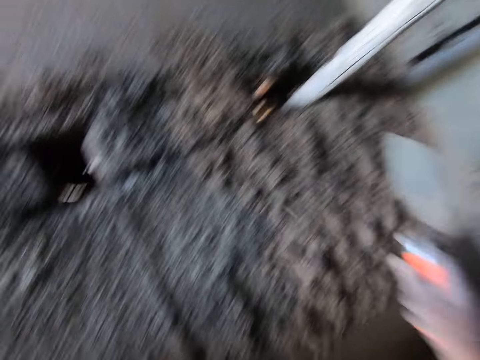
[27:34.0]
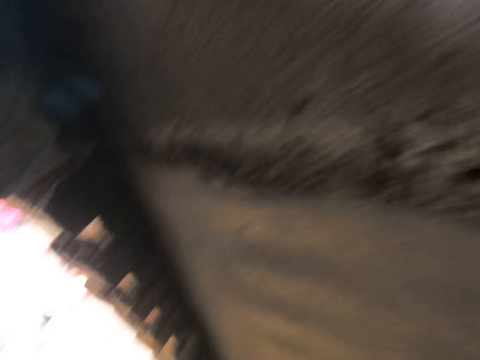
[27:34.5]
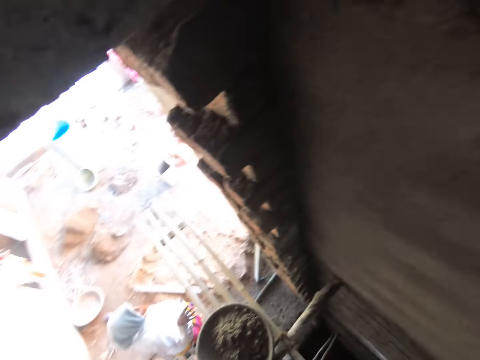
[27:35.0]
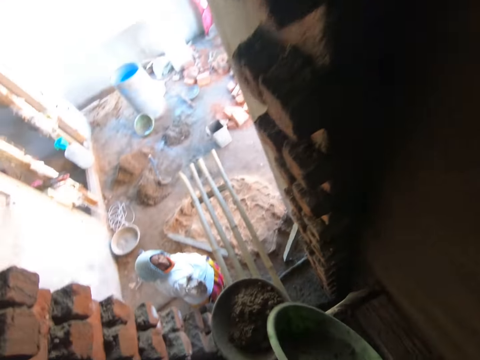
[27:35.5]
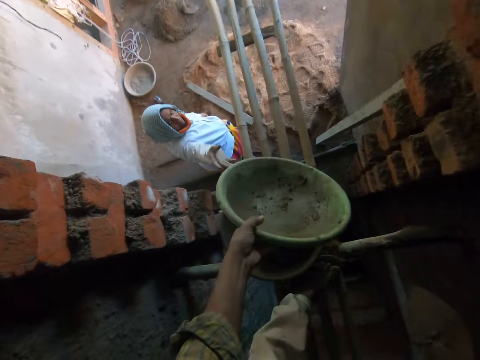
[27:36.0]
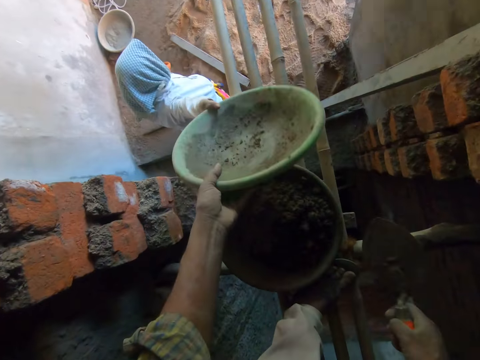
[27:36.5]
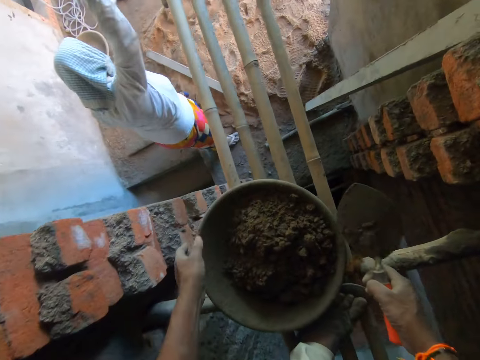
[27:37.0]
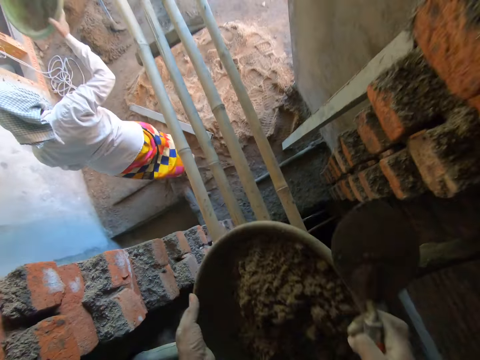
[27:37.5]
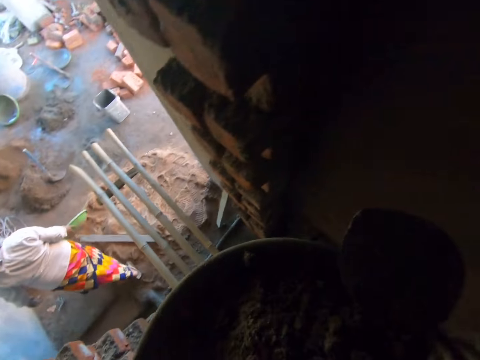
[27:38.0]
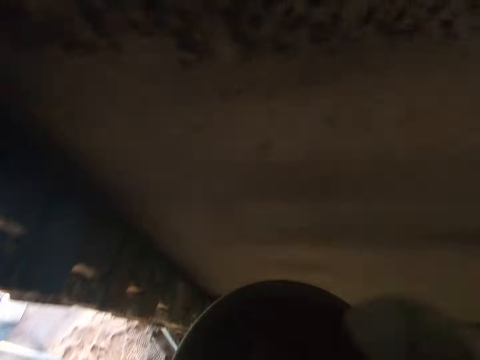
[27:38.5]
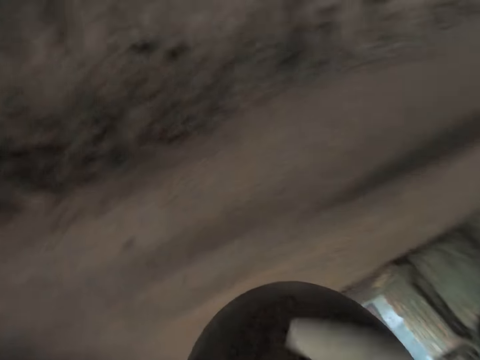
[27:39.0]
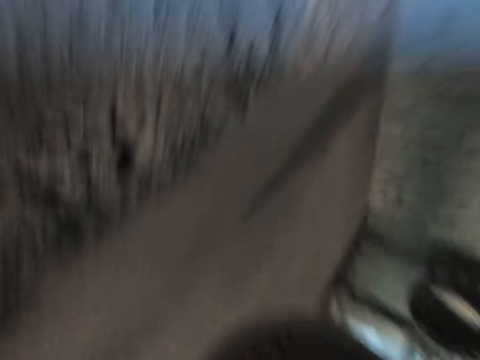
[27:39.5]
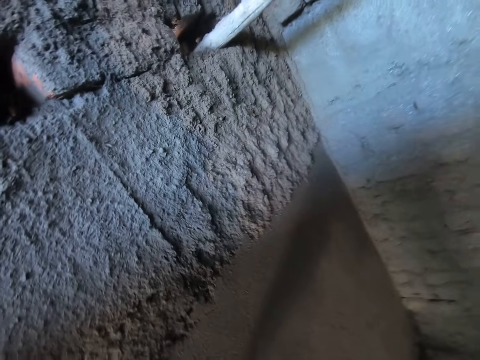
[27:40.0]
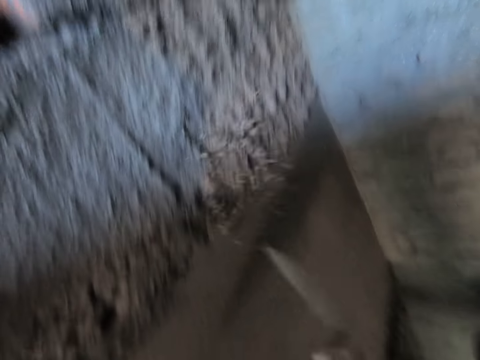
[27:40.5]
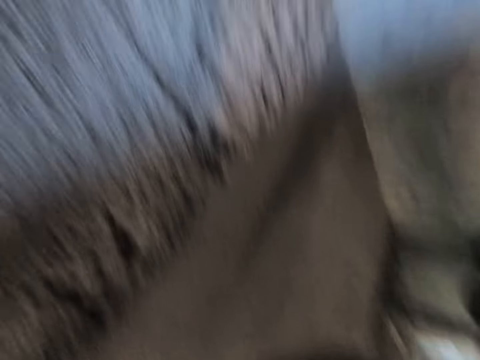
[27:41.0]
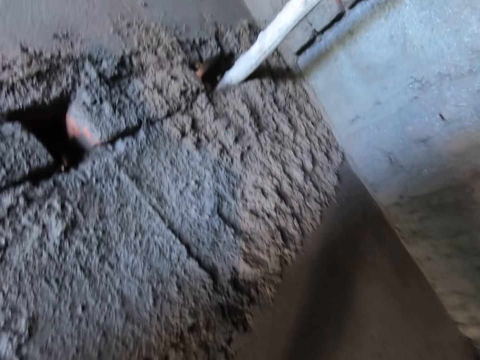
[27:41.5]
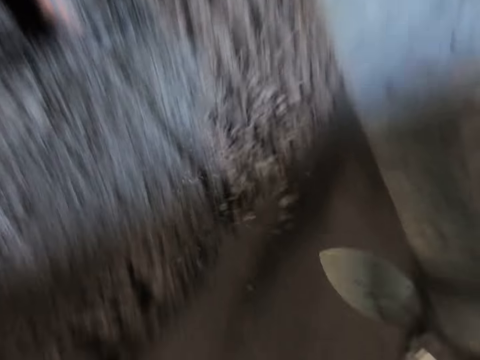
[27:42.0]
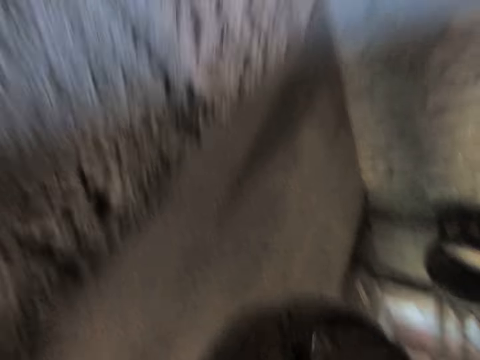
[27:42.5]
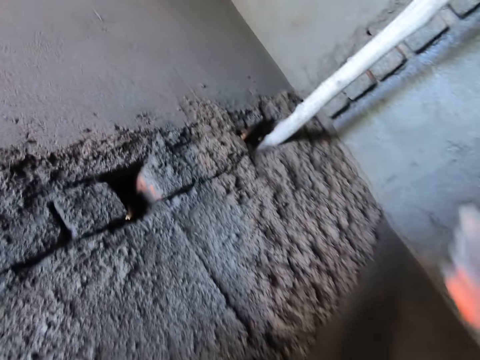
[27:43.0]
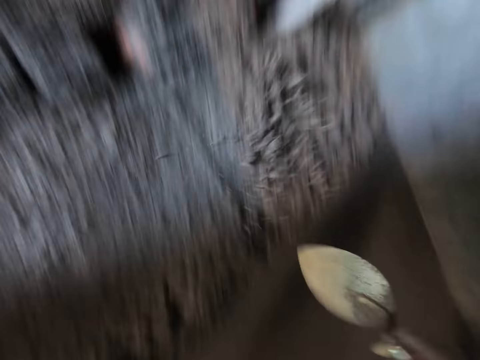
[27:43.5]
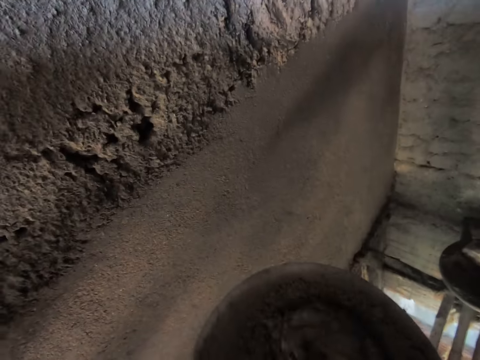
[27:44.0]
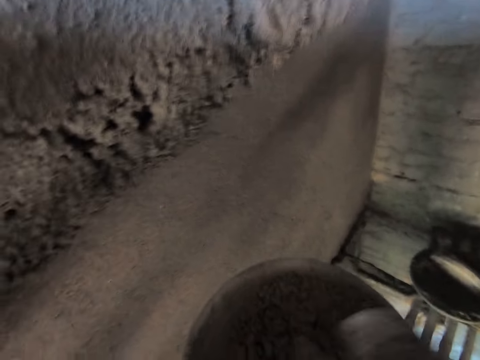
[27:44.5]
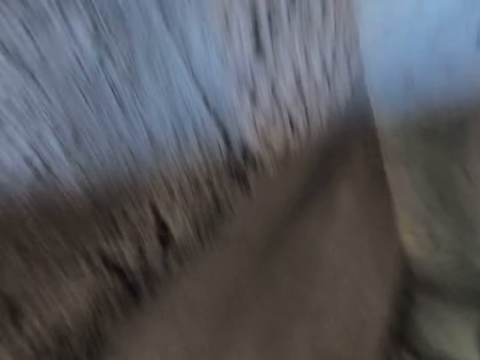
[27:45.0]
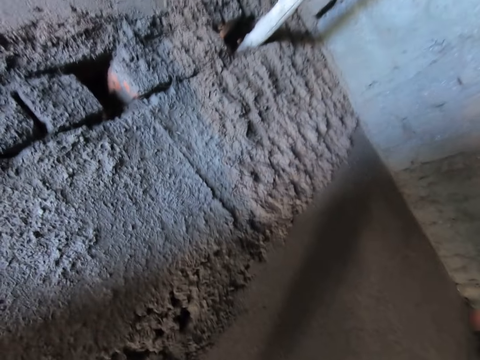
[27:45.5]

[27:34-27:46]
The camera wearer pours the mortar on the wall with the trowel in his right hand. He walks down a stair. He passes the bowl in his right hand to a woman. The camera wearer carries a bowl full of concrete from the floor with both hands. He takes some mortar from the bowl in his left hand with the trowel in his right hand. He pours the mortar on the wall with the trowel in his right hand. He takes some mortar from the bowl in his left hand with the trowel in his right hand. He pours the mortar on the wall with the trowel in his right hand. He takes some mortar from the bowl in his left hand with the trowel in his right hand. He pours the mortar on the wall with the trowel in his right hand. He takes some mortar from the bowl in his left hand with the trowel in his right hand.

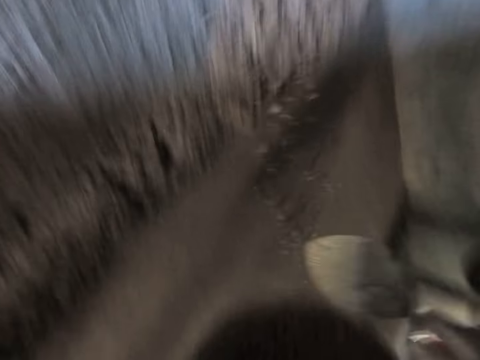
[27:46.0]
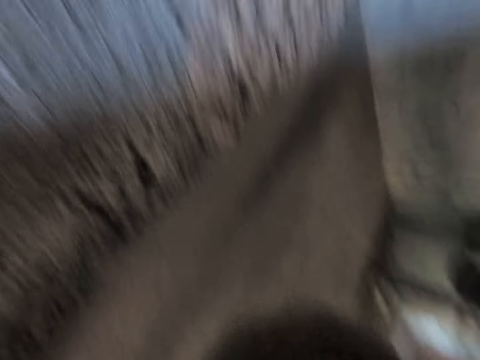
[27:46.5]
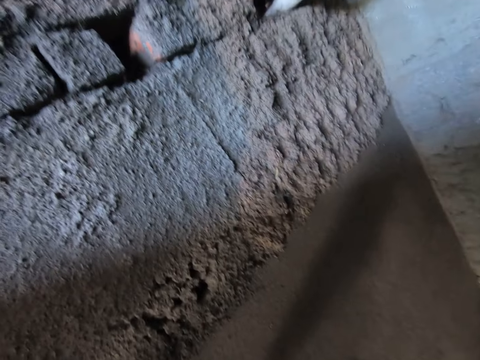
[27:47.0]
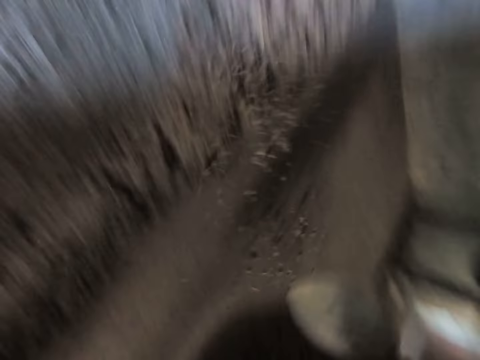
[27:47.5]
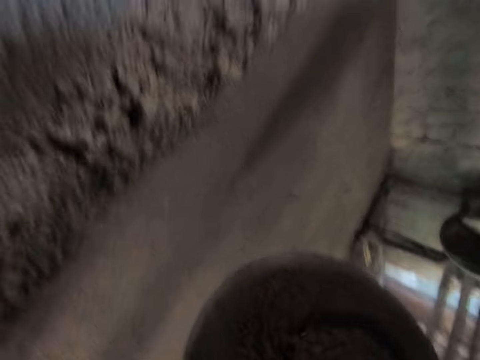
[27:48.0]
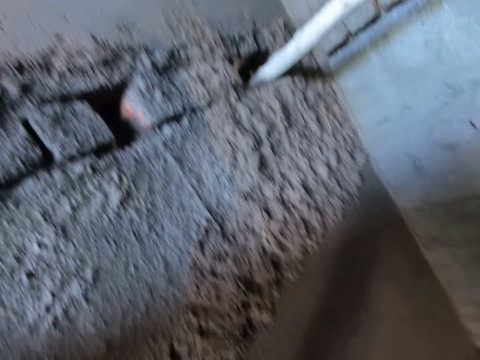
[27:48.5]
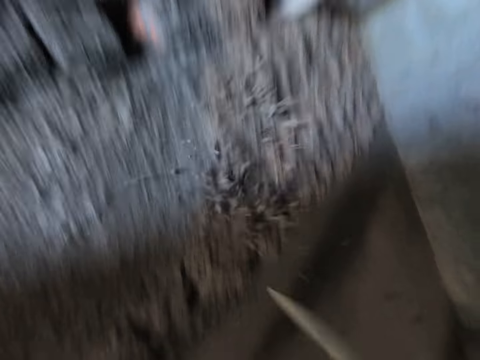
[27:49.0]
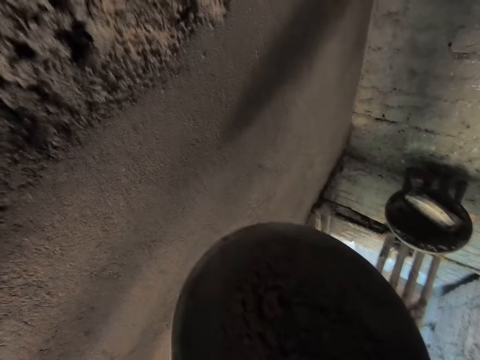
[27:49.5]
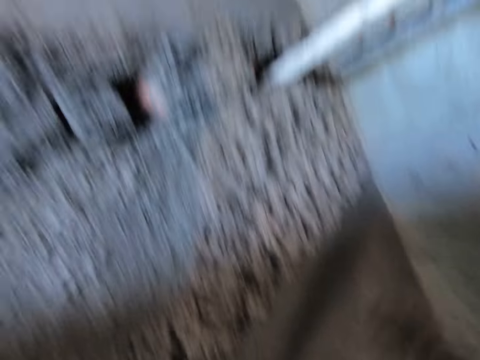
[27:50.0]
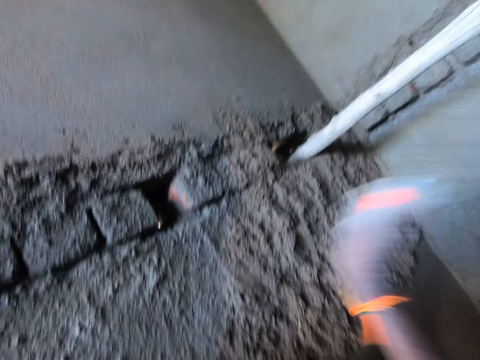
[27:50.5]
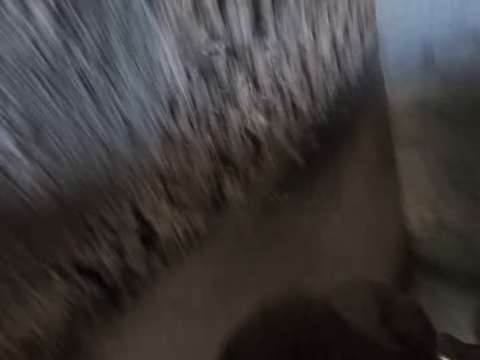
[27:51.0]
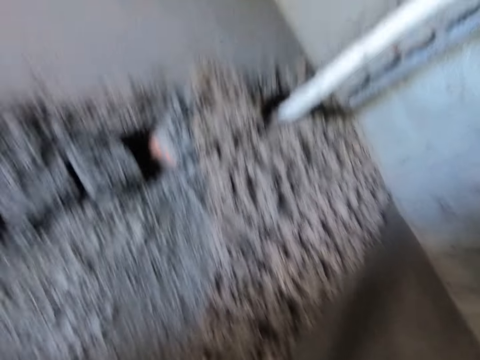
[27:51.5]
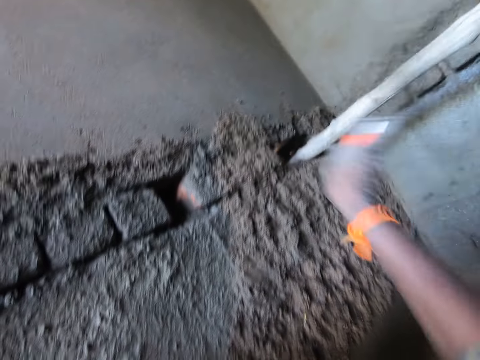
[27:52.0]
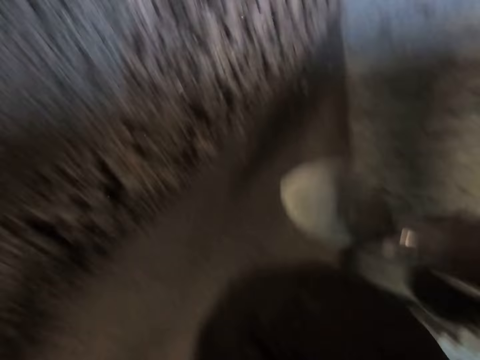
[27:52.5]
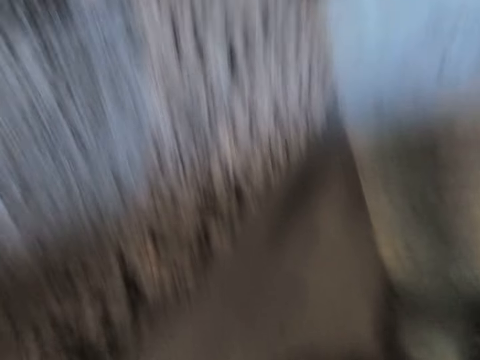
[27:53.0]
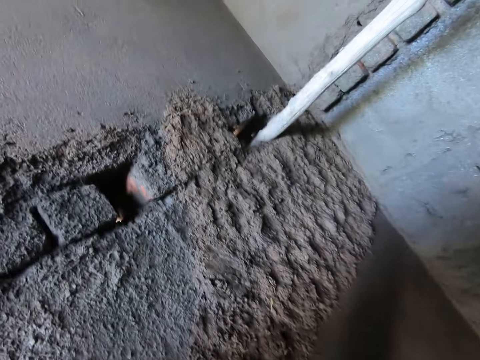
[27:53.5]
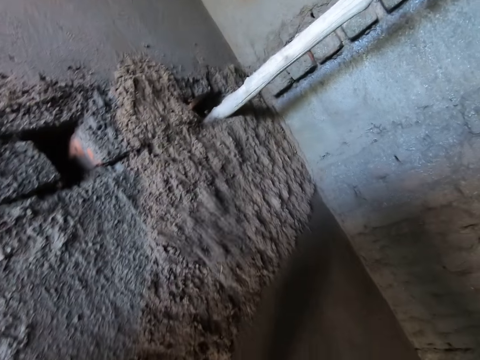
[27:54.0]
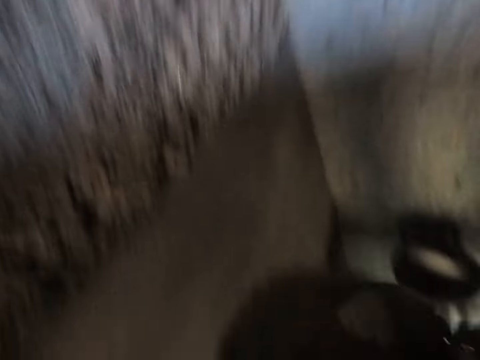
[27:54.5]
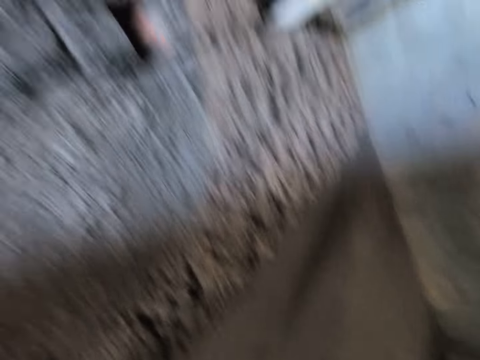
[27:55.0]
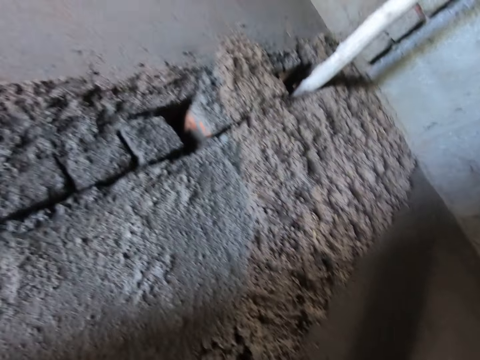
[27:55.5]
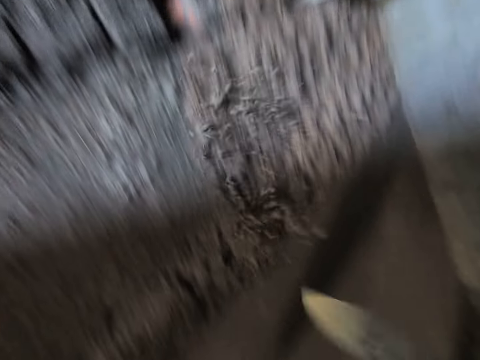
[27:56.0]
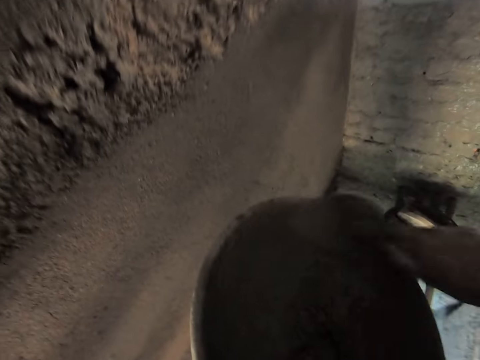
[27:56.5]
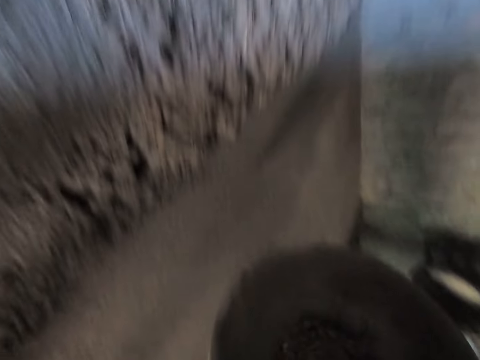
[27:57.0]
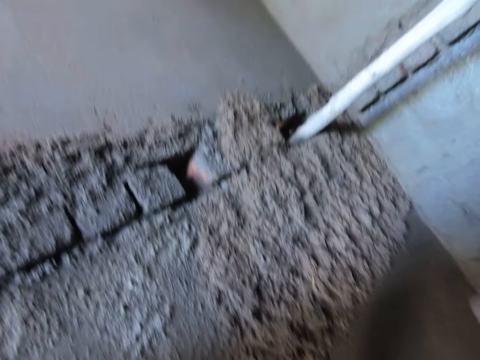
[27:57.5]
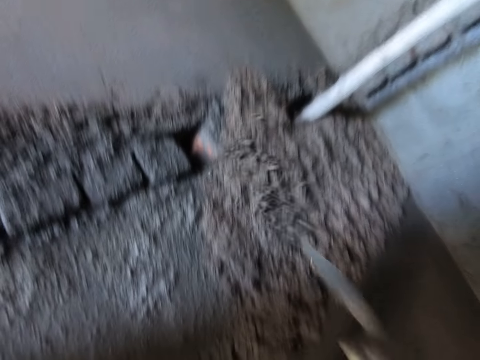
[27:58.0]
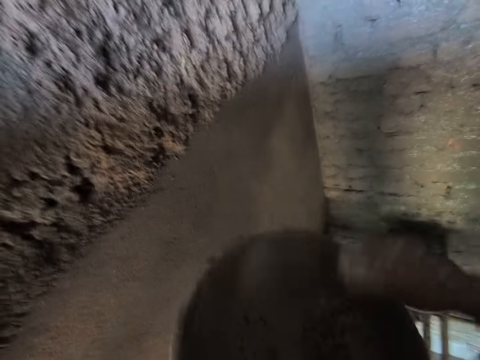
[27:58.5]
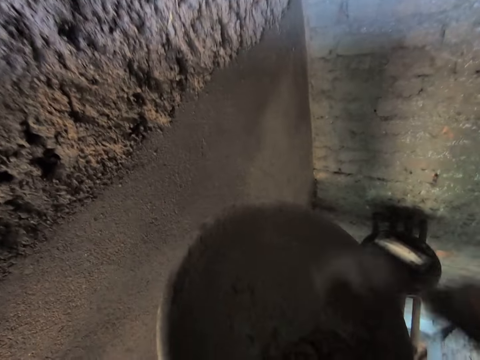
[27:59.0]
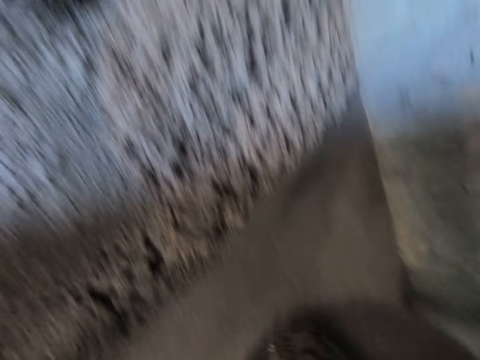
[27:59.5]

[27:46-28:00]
The camera wearer pours the mortar on the wall with the trowel in his right hand. He takes some mortar from the bowl in his left hand with the trowel in his right hand. He pours the mortar on the wall with the trowel in his right hand. He takes some mortar from the bowl in his left hand with the trowel in his right hand. He pours the mortar on the wall with the trowel in his right hand. He takes some mortar from the bowl in his left hand with the trowel in his right hand. He pours the mortar on the wall with the trowel in his right hand. He takes some mortar from the bowl in his left hand with the trowel in his right hand. He pours the mortar on the wall with the trowel in his right hand. He takes some mortar from the bowl in his left hand with the trowel in his right hand. He pours the mortar on the wall with the trowel in his right hand. He takes some mortar from the bowl in his left hand with the trowel in his right hand. He pours the mortar on the wall with the trowel in his right hand. He takes some mortar from the bowl in his left hand with the trowel in his right hand. He pours the mortar on the wall with the trowel in his right hand. He takes some mortar from the bowl in his left hand with the trowel in his right hand.
